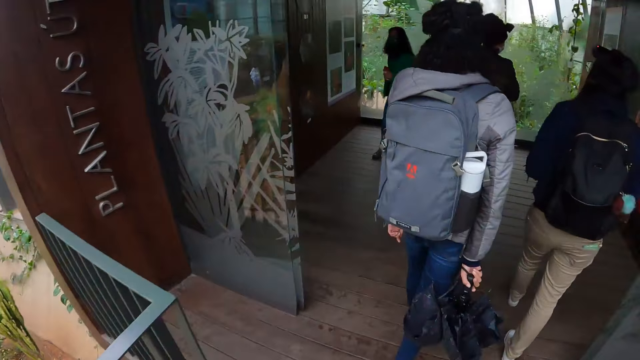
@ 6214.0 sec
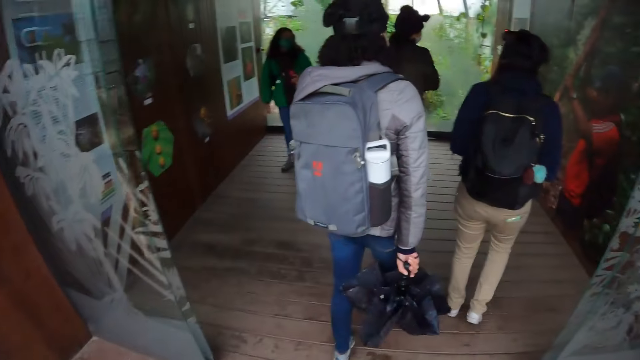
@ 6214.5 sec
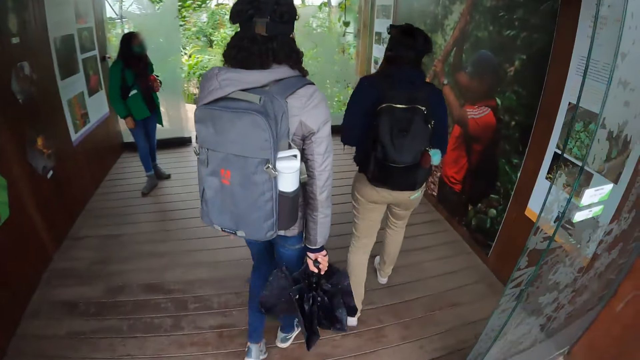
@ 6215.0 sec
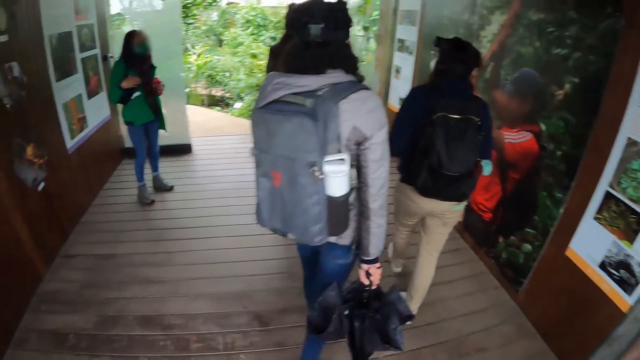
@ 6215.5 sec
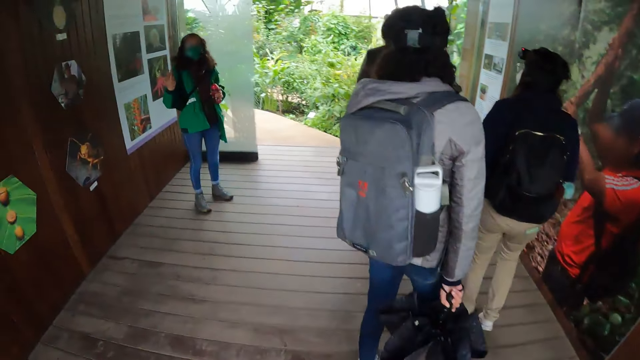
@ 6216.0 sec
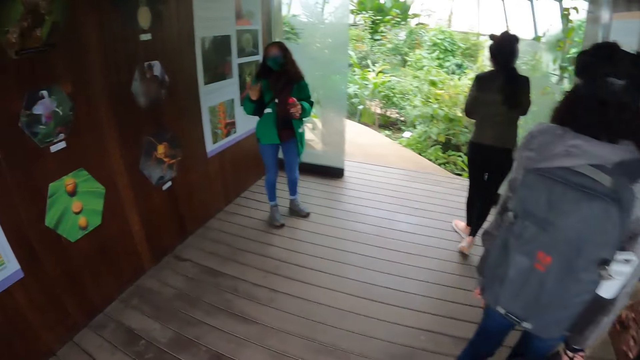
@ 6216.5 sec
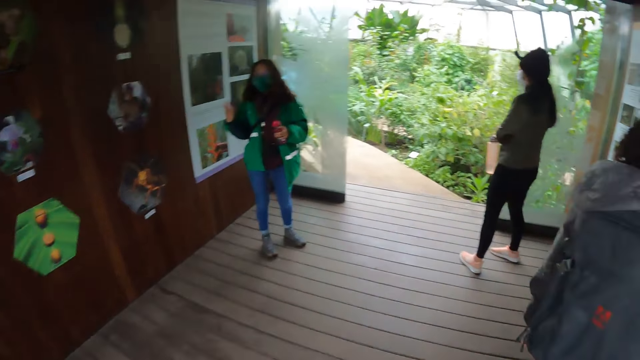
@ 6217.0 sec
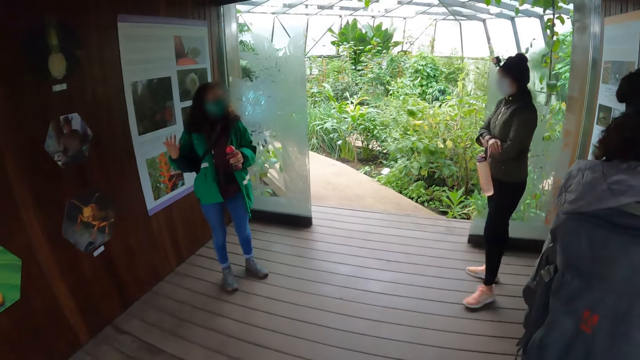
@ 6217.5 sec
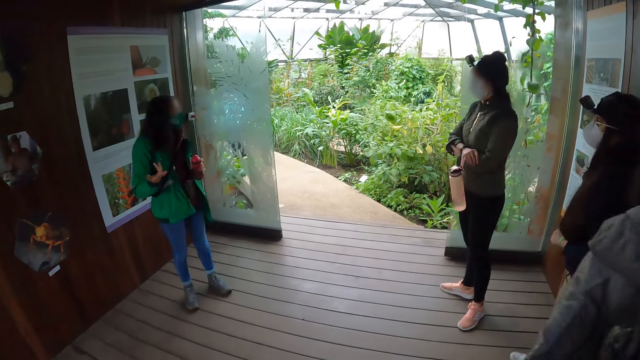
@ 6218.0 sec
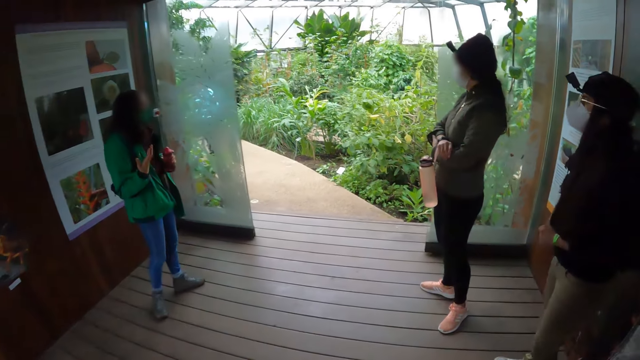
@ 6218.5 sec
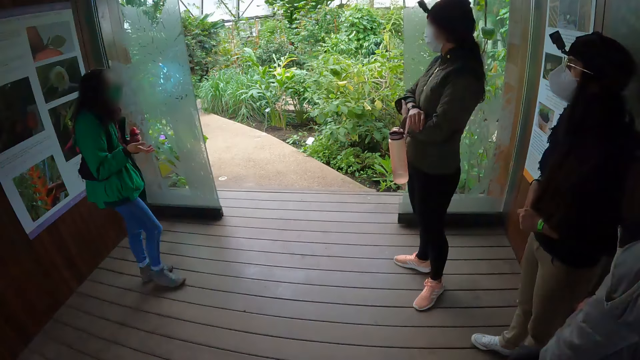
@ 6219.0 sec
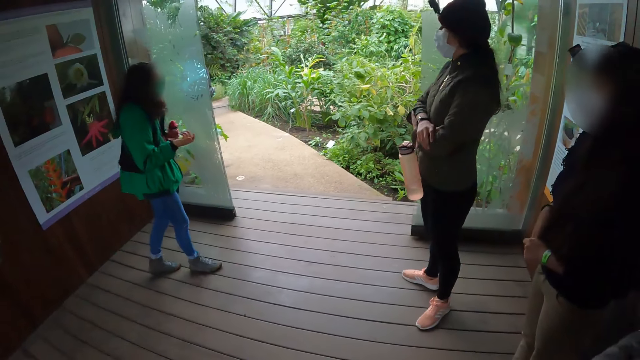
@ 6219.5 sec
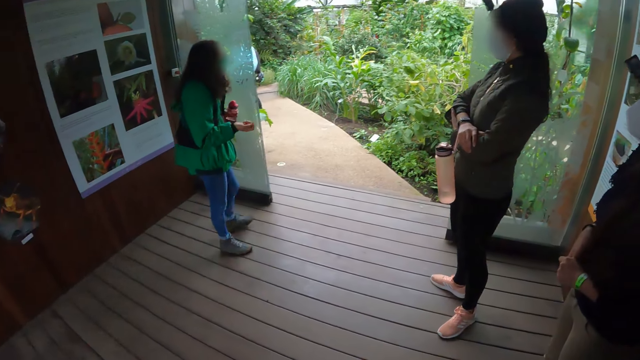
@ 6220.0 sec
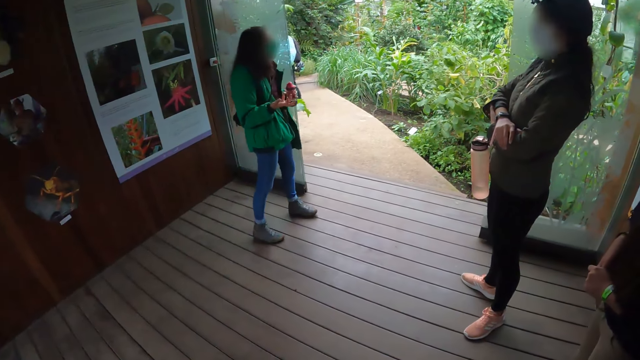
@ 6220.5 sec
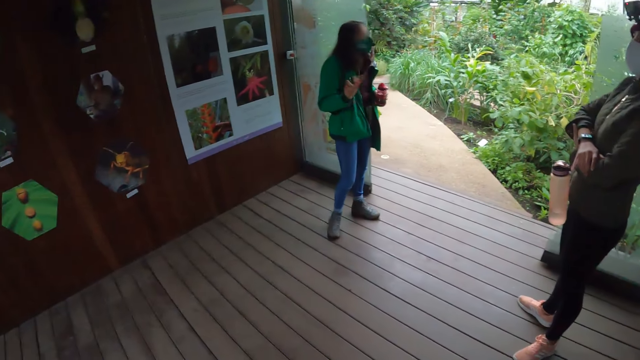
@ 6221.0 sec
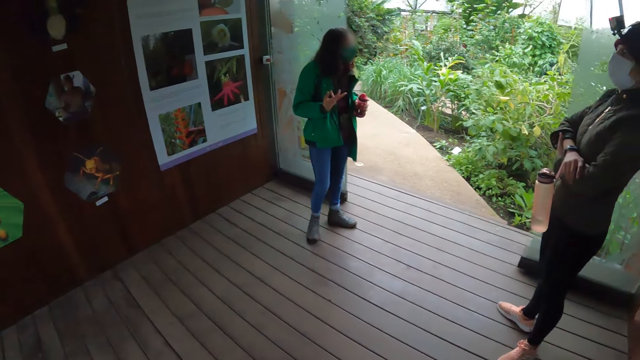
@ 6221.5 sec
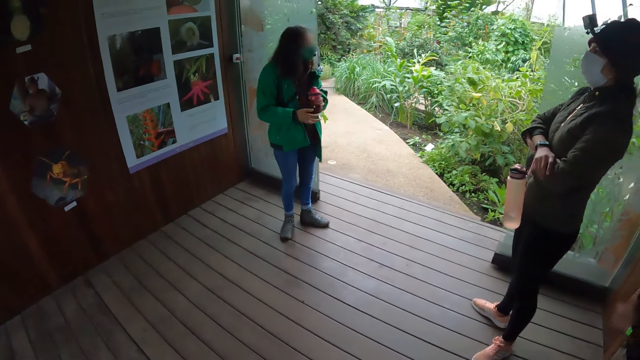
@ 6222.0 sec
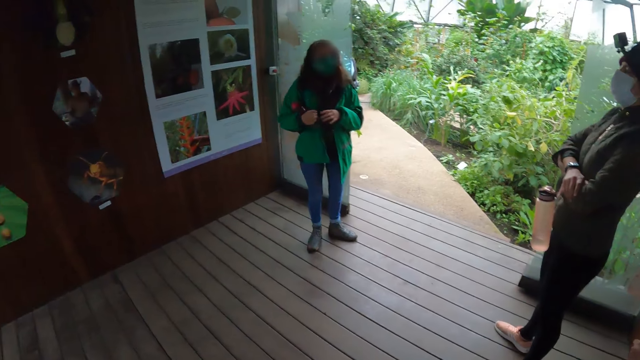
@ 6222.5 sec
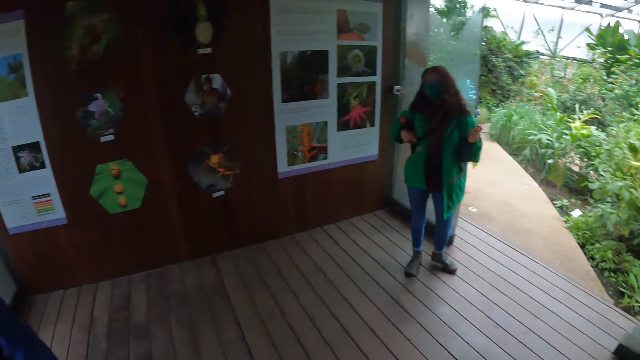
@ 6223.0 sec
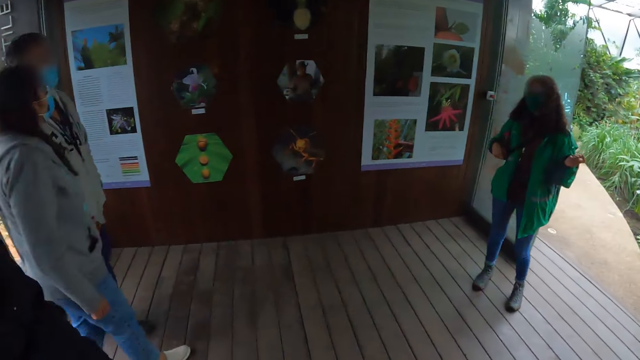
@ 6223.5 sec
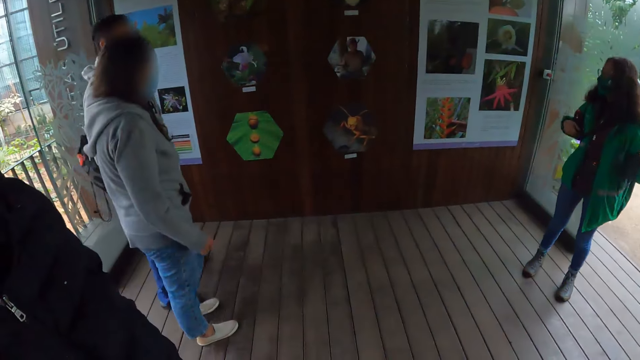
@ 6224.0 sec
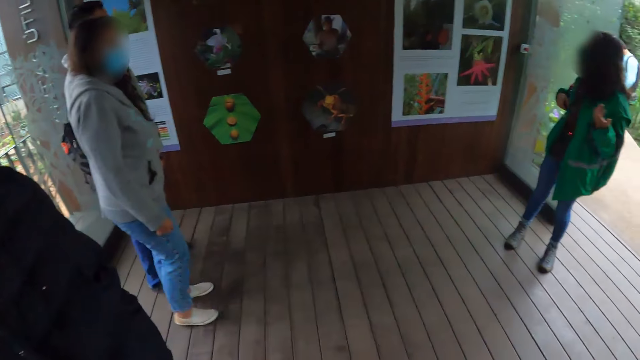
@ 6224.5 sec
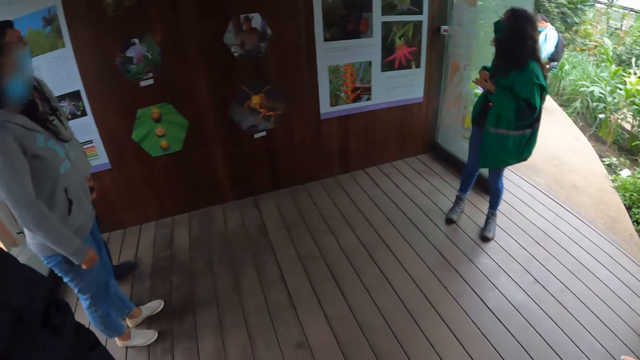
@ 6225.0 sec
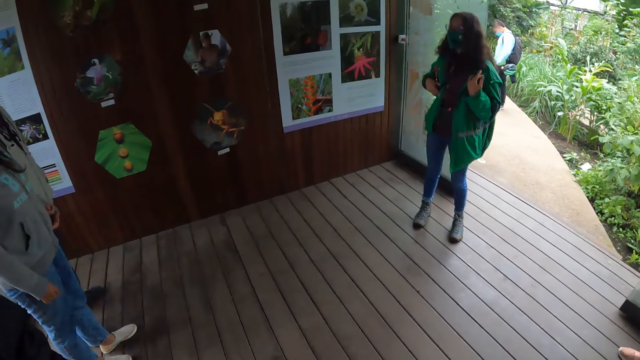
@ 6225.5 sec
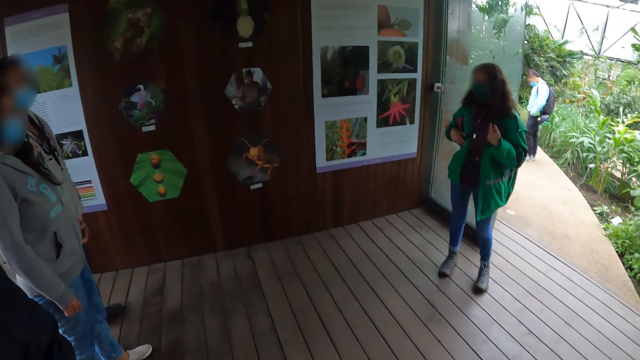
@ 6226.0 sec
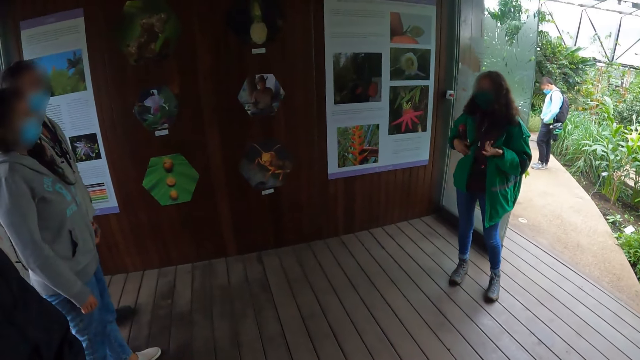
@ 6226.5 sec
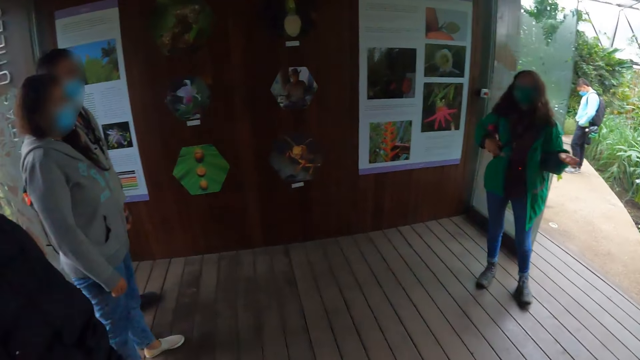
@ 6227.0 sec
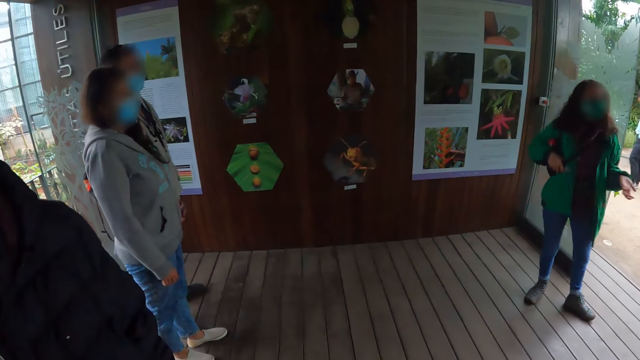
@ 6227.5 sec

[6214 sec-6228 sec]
The camera wearer moves into a room in the botanical garden. They look at the colleagues. A woman converses to the colleagues. The camera wearer looks at the woman. They look at the wall.

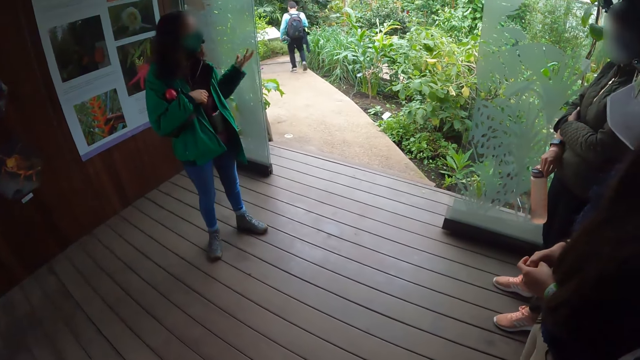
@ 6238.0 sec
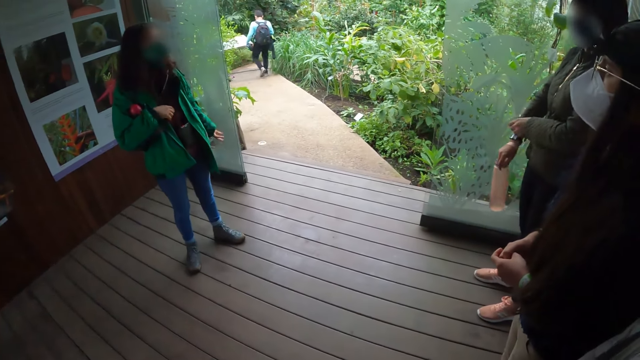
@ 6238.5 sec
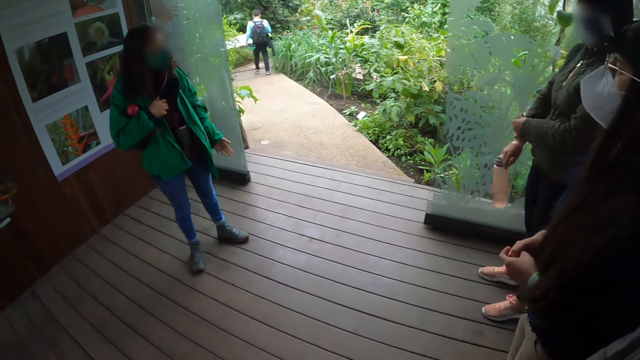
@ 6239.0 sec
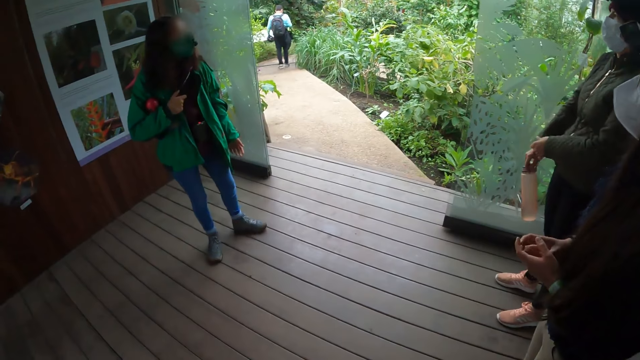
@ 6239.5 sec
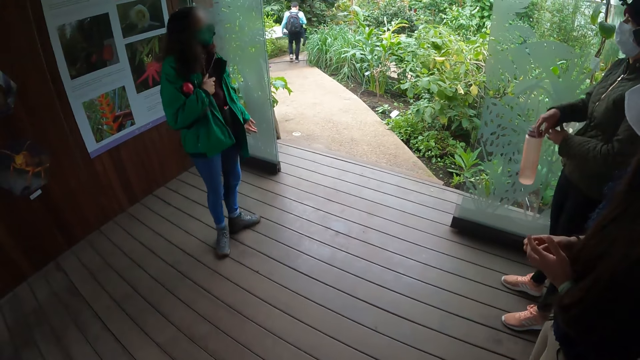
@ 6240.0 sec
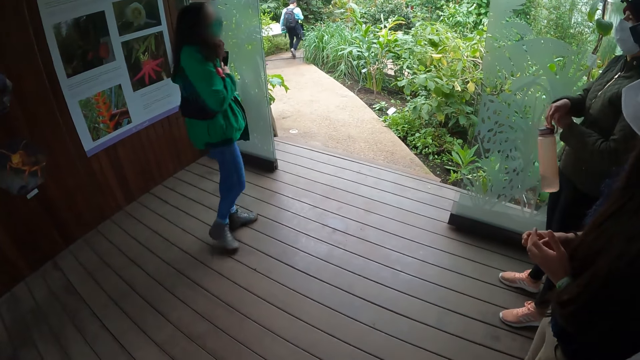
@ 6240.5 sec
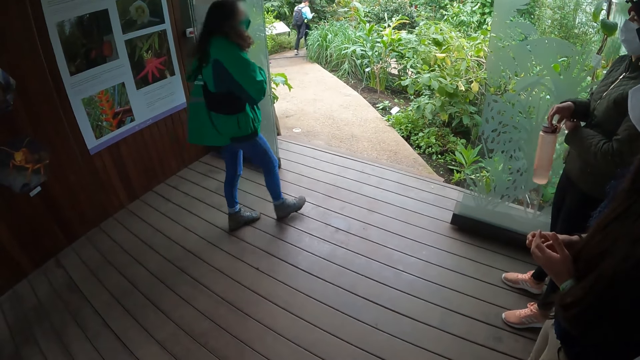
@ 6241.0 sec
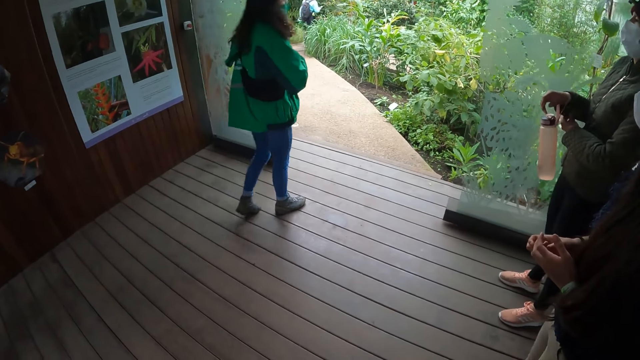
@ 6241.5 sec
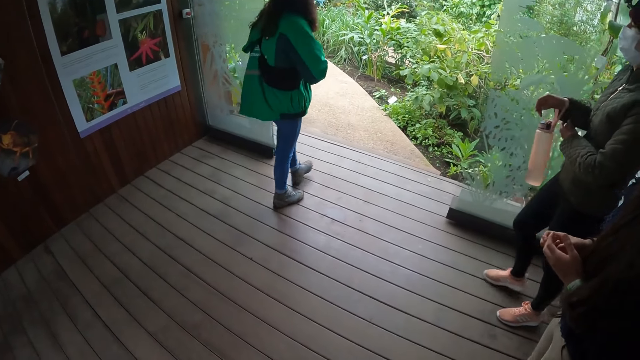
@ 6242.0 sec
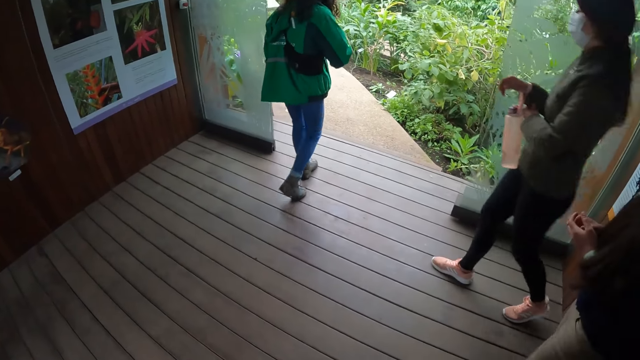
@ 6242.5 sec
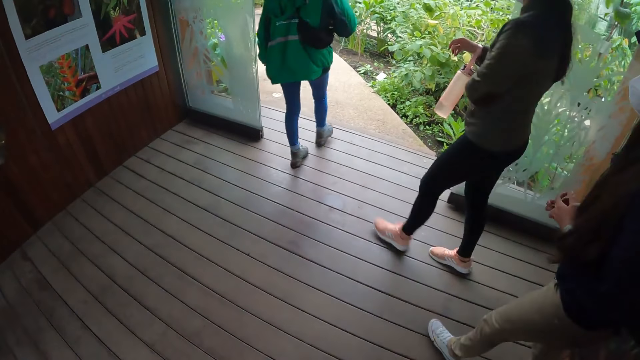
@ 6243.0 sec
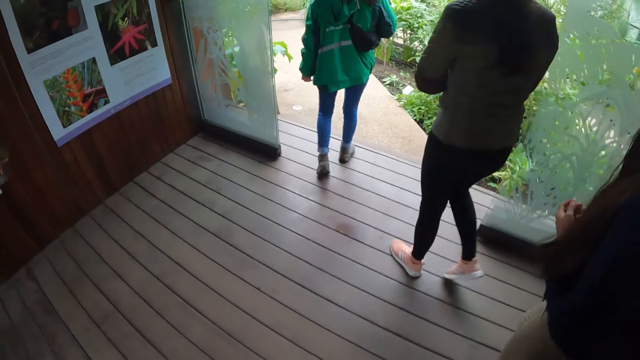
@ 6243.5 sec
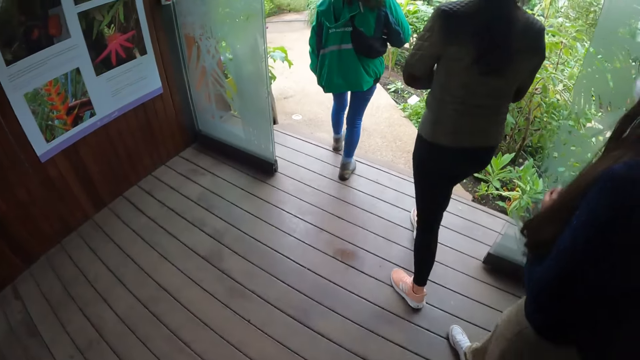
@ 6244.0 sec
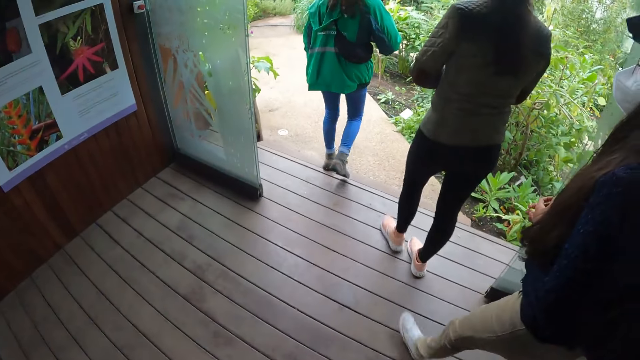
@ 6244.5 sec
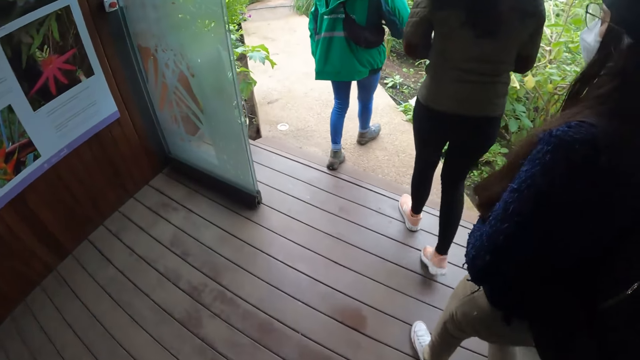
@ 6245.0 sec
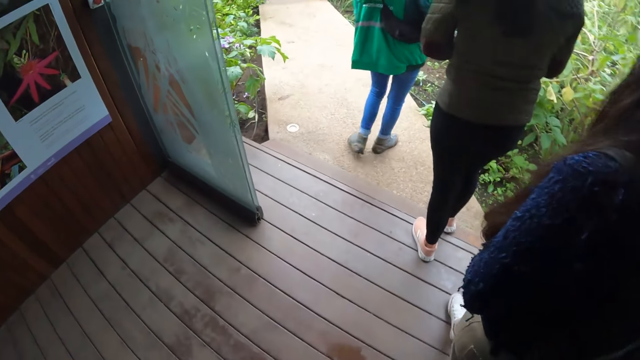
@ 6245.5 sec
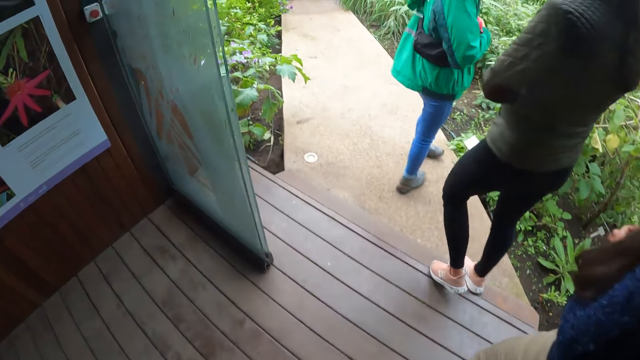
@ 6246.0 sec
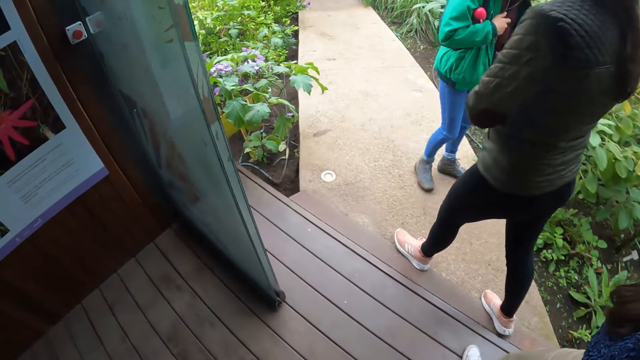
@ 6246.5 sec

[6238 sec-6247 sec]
A woman walks out of the room. The camera wearer walks out of the room.
